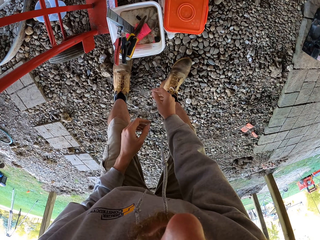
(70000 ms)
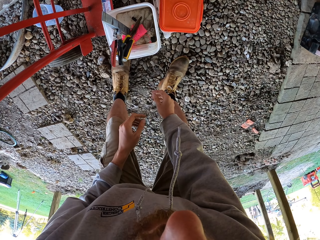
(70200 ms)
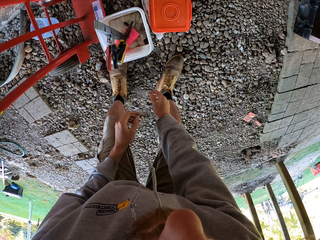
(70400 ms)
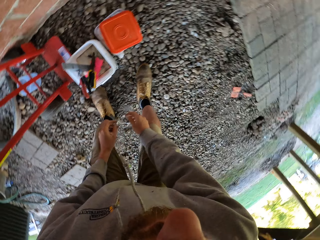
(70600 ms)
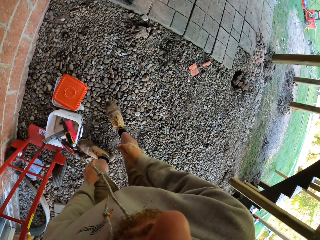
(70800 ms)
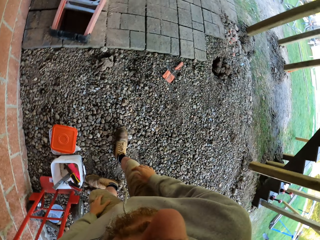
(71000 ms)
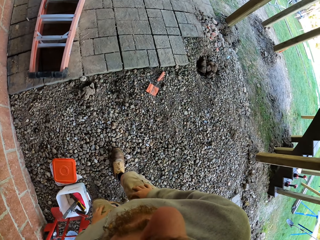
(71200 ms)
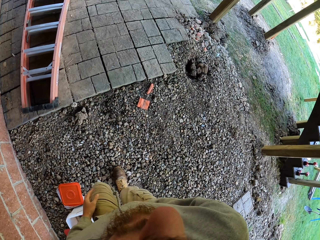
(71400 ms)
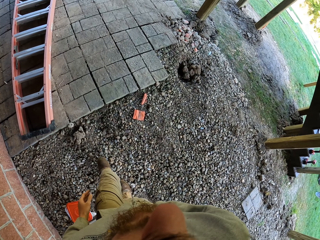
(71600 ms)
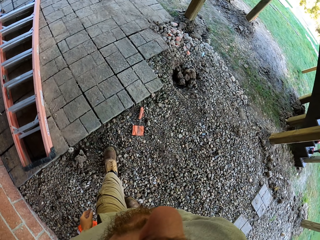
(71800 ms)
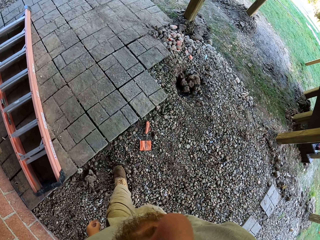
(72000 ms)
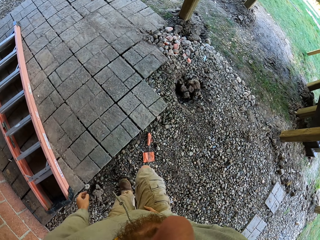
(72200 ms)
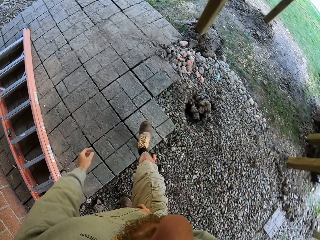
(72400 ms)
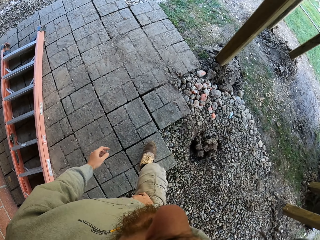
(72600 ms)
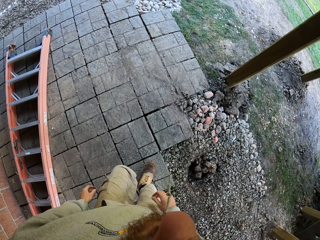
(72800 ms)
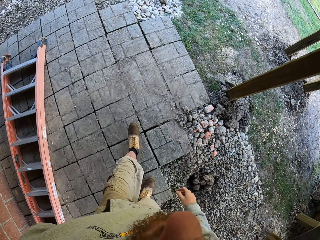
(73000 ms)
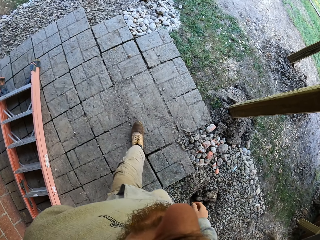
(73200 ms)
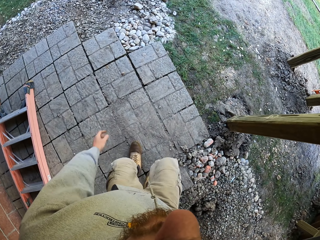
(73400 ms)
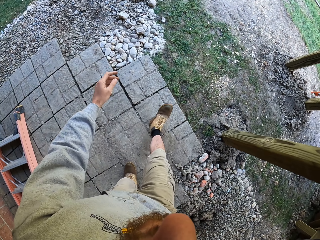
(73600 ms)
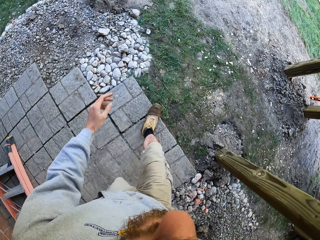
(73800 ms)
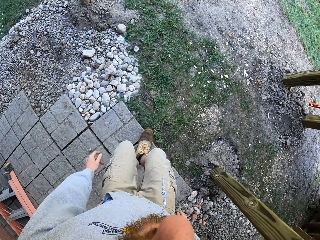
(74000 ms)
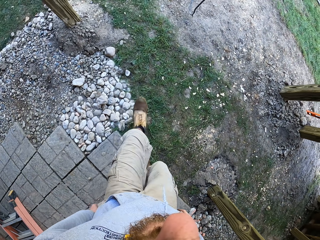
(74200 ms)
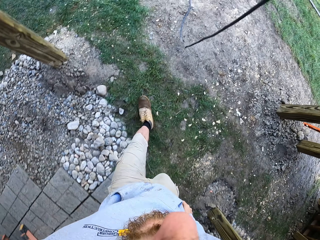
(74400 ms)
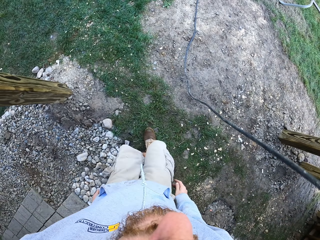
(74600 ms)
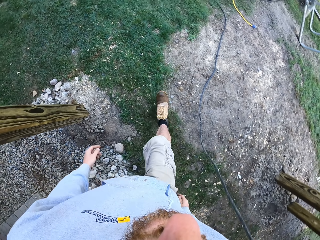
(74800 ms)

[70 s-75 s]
The camera wearer looks at the tools. They walk around.

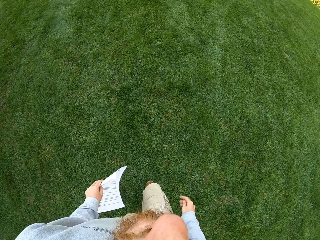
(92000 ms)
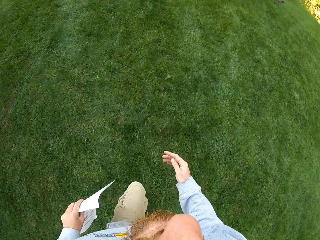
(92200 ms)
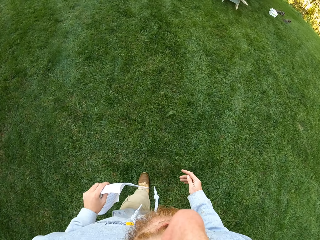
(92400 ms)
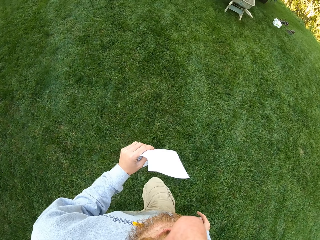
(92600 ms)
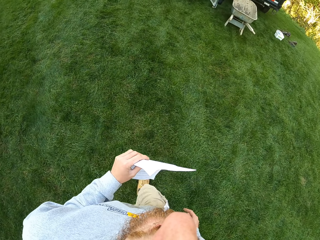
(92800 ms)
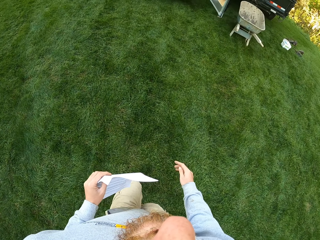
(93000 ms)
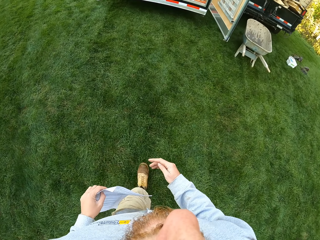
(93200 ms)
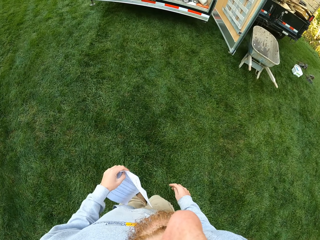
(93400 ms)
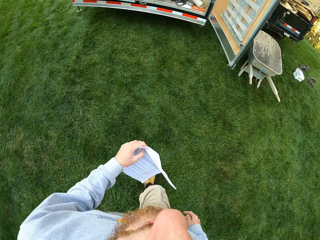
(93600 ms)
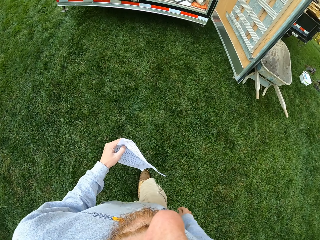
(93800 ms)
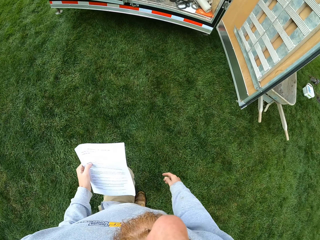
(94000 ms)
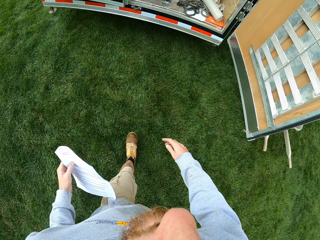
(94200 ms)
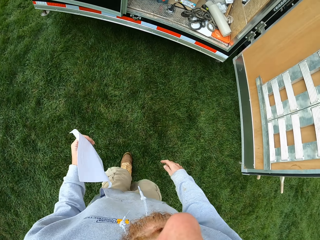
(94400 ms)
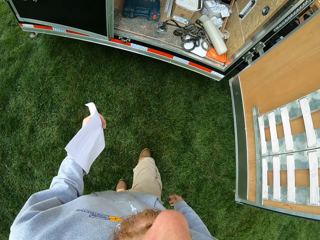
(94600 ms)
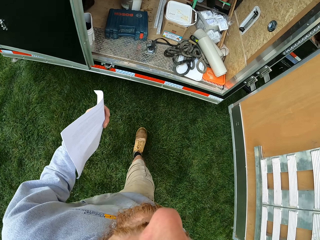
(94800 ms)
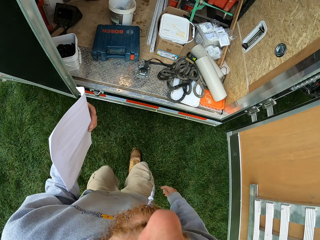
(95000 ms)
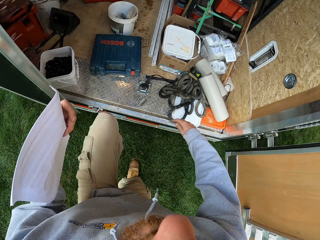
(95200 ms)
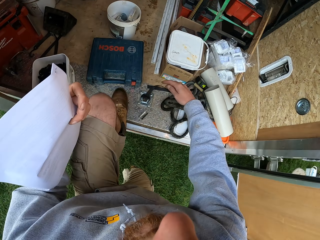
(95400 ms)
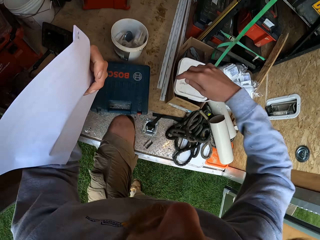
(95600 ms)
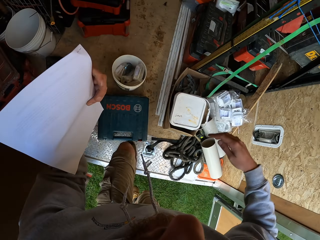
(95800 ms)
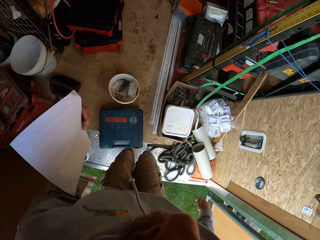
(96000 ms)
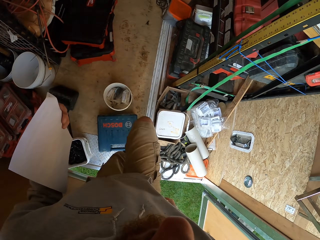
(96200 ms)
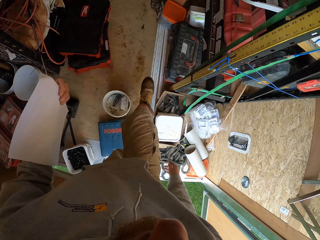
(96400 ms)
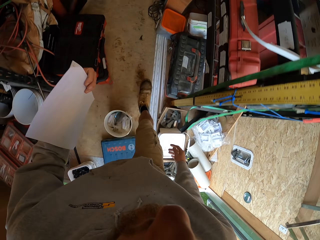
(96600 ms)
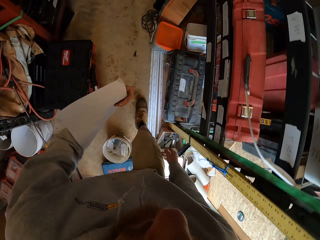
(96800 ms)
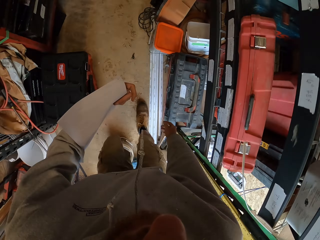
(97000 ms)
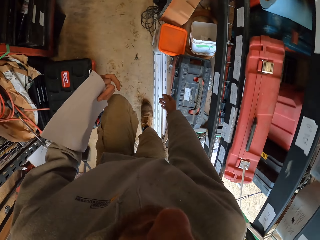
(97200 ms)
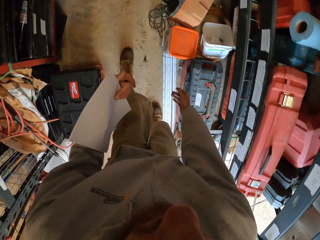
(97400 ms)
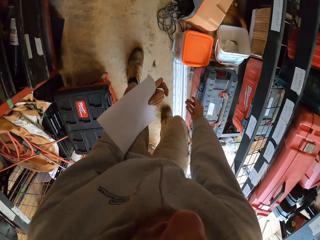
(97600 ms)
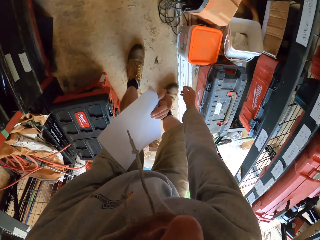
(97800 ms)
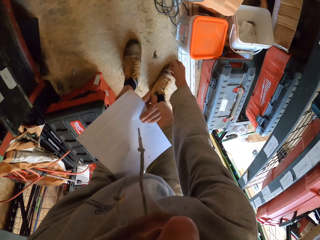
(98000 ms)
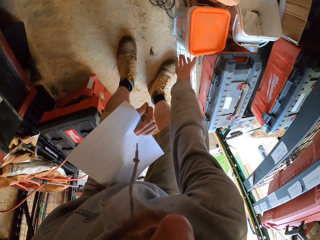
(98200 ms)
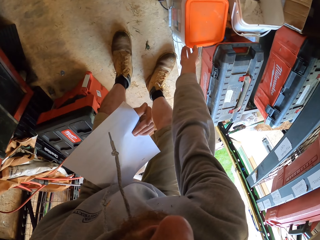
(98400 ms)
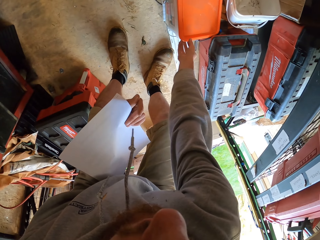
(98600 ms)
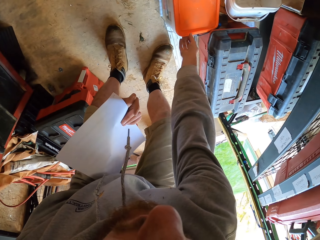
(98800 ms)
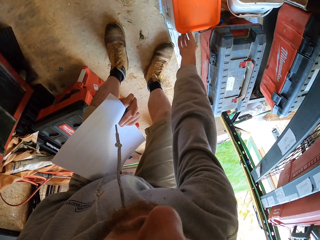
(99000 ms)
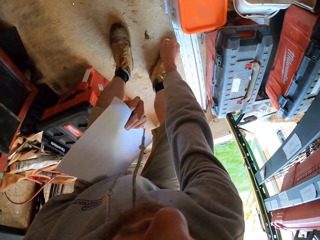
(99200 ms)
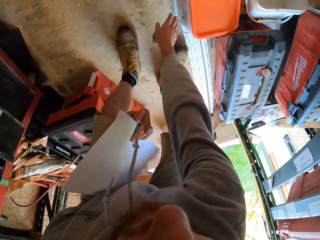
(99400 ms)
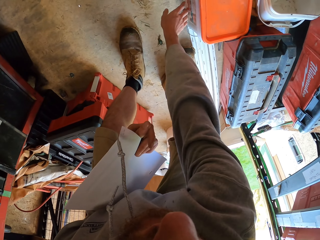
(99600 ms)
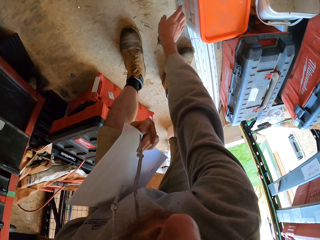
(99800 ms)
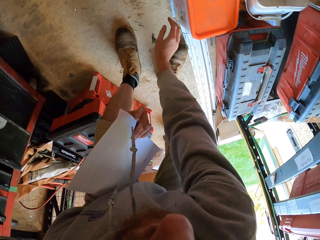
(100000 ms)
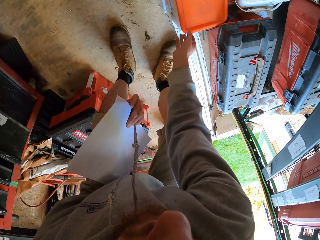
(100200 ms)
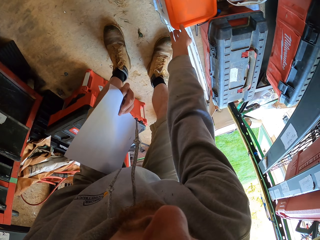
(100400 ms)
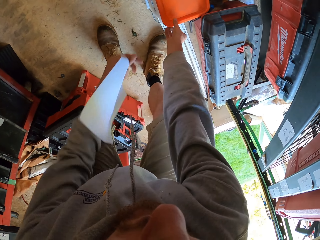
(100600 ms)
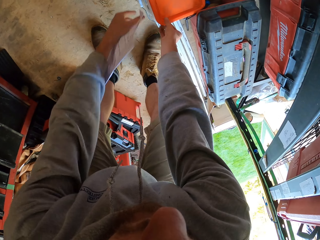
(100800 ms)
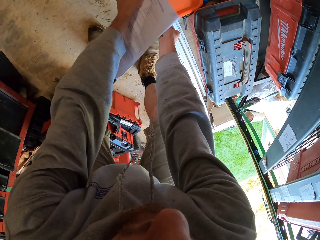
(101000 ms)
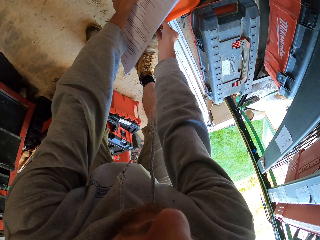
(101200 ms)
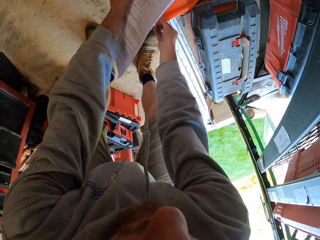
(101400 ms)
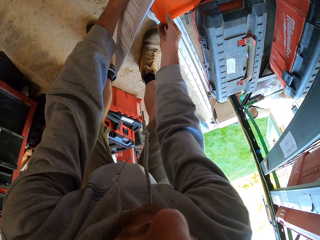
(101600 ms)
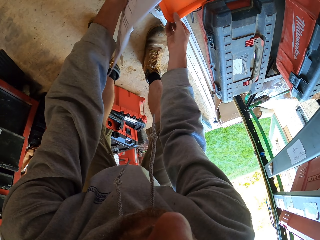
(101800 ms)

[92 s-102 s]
The camera wearer walks around. They get into the store. They touch a nail box. They open a tin carrying iron nails.

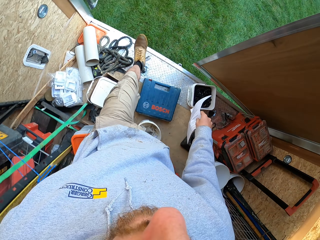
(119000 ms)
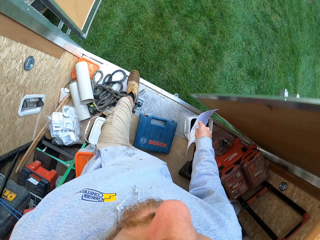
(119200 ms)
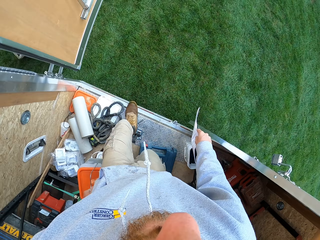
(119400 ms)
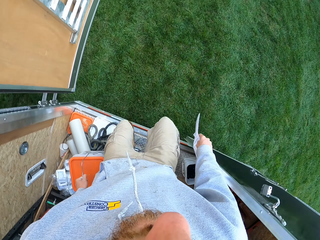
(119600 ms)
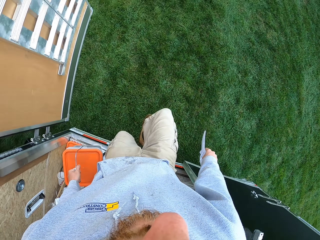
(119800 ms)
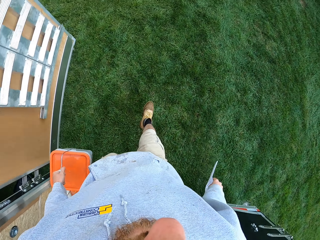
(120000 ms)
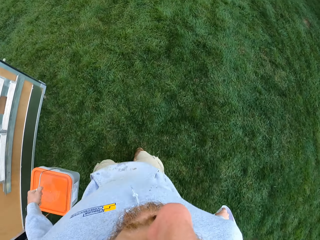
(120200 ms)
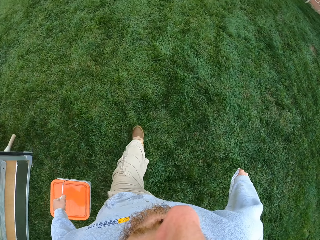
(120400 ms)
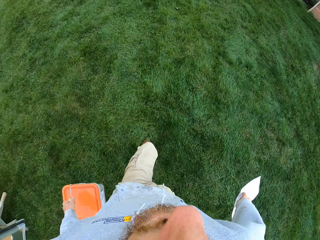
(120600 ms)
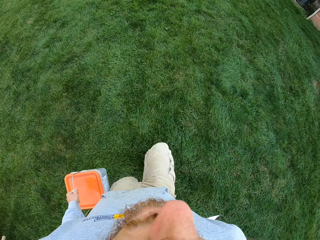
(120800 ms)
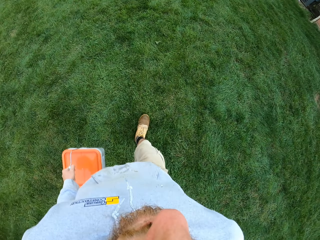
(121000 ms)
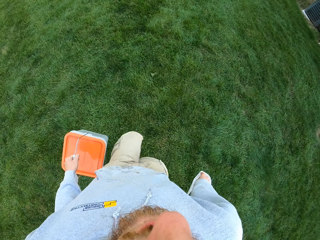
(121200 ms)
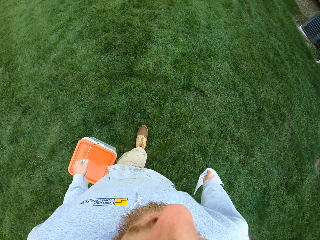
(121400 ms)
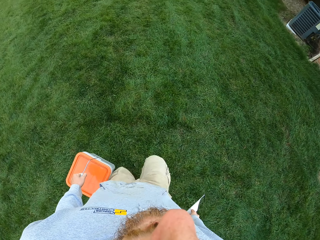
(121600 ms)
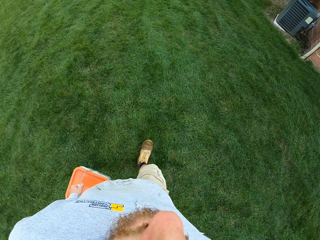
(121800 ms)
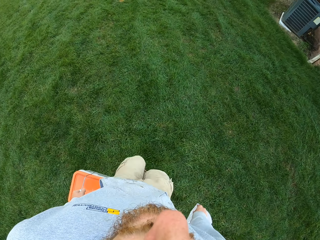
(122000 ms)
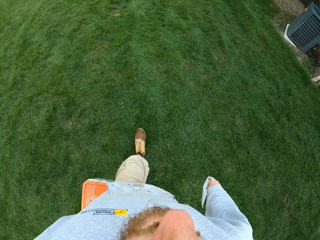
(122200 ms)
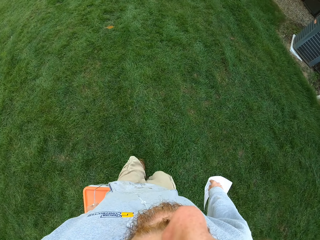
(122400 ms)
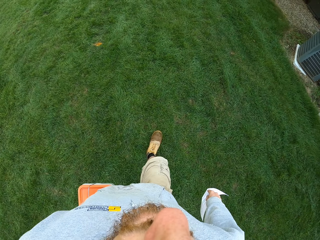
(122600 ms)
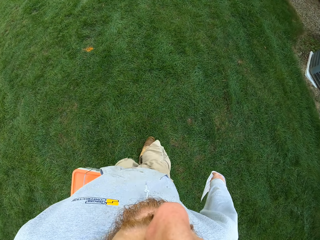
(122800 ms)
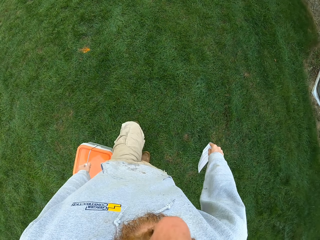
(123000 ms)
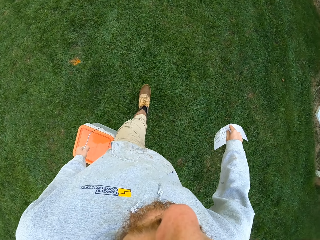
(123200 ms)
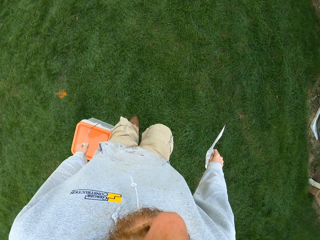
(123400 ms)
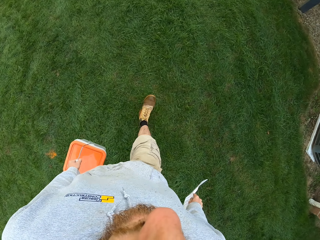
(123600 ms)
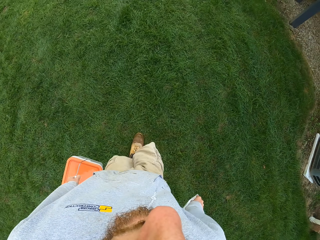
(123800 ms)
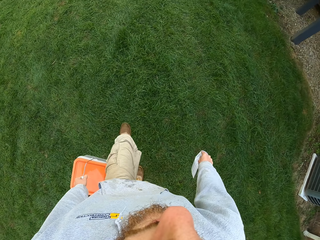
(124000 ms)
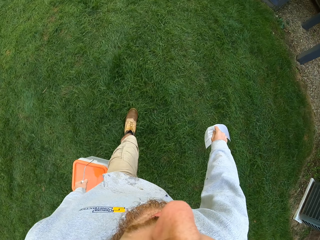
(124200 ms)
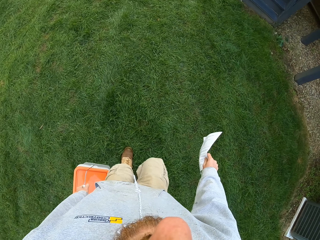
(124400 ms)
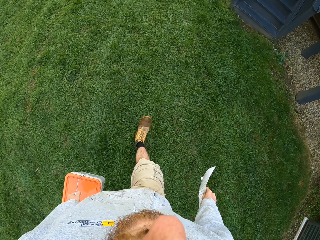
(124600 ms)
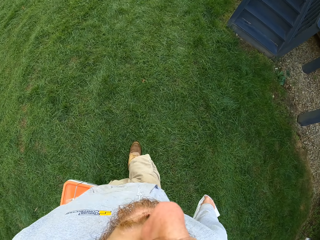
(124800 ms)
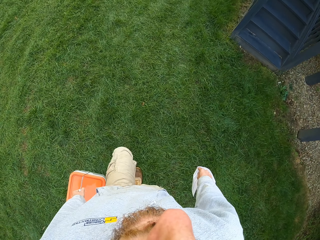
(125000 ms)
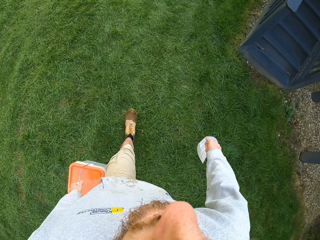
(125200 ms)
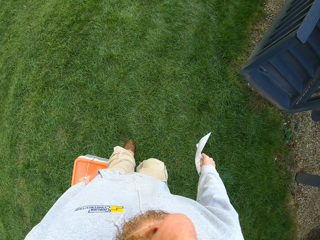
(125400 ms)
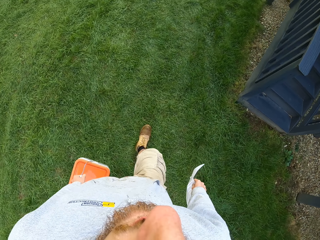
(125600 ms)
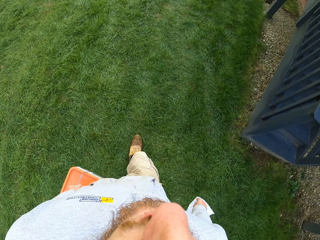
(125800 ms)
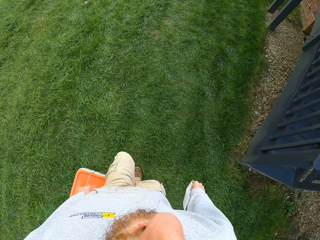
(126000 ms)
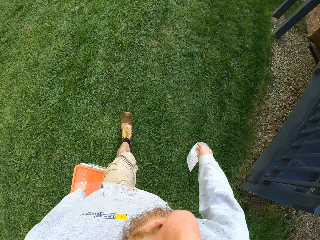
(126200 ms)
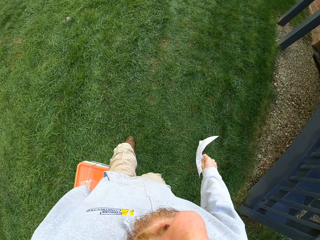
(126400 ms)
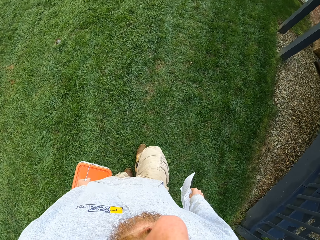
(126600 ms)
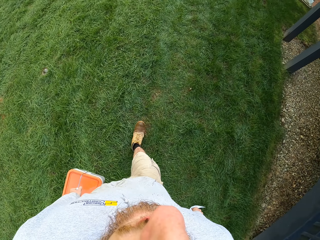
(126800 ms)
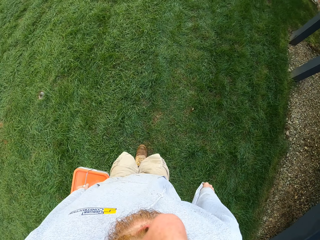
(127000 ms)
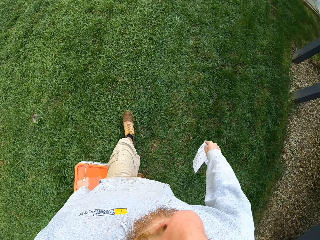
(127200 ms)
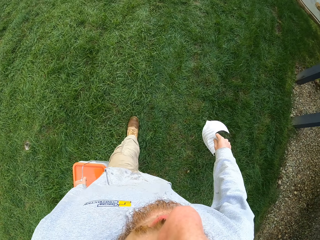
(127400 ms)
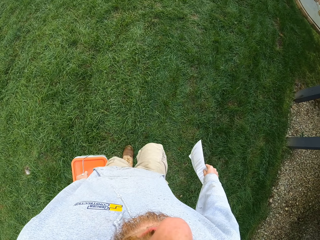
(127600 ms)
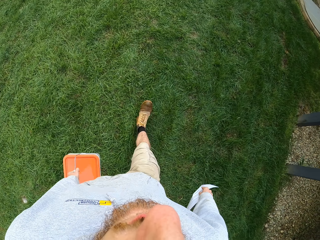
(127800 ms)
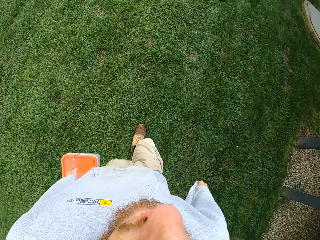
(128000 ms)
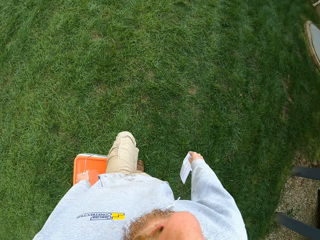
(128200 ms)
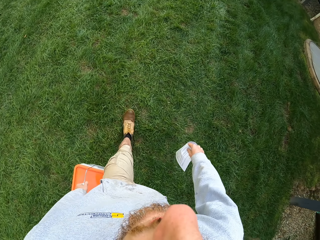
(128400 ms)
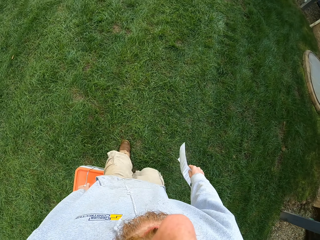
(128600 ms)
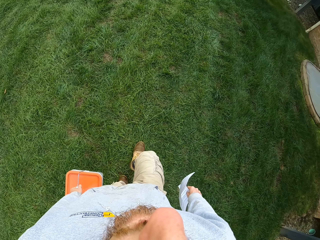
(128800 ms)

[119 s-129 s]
The camera wearer walks out of the store. They walk around.
